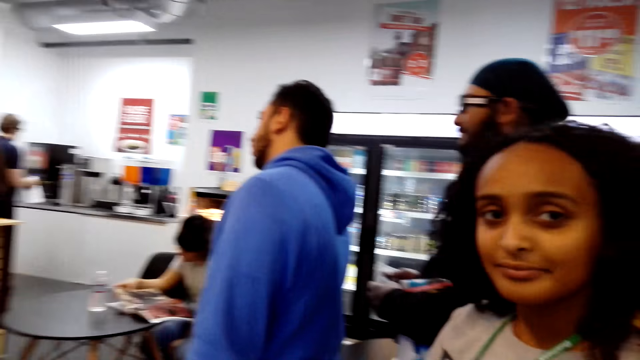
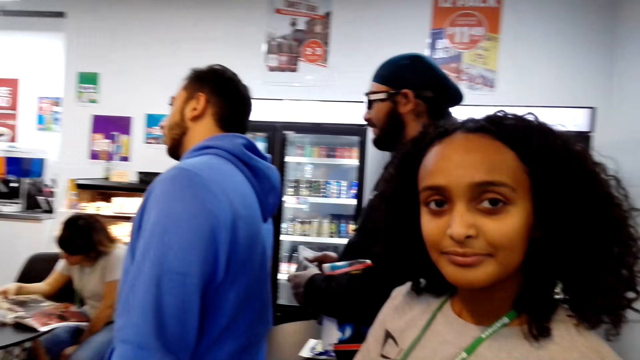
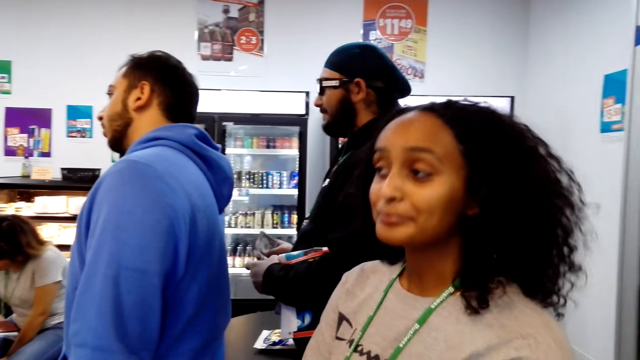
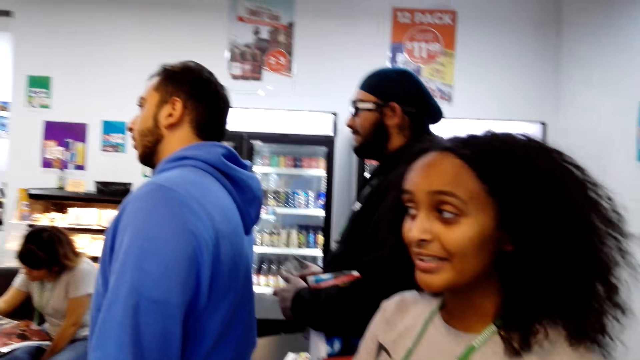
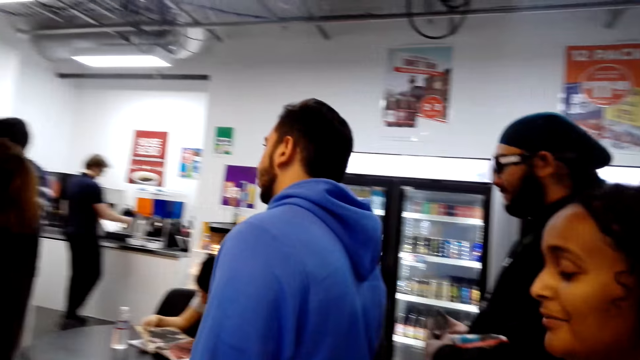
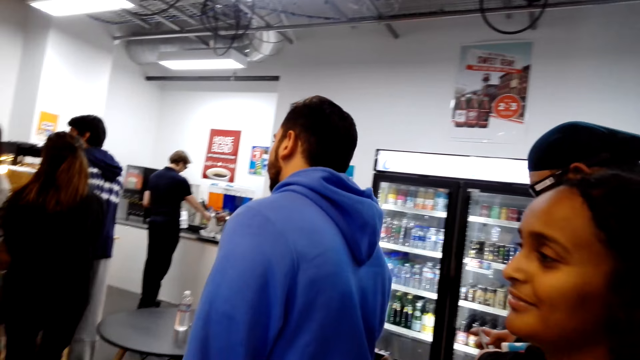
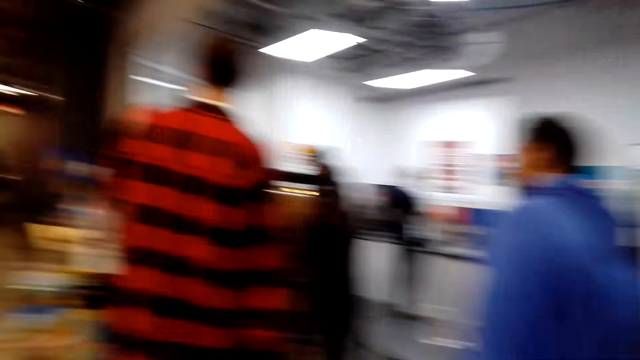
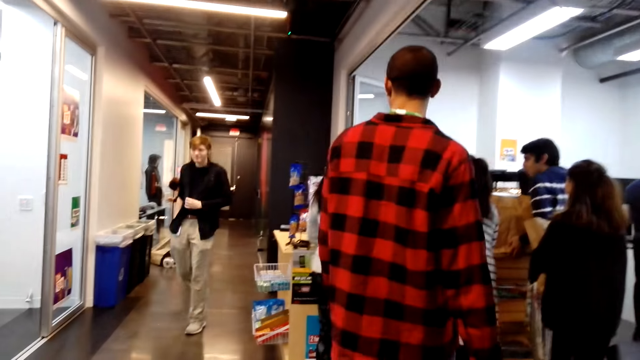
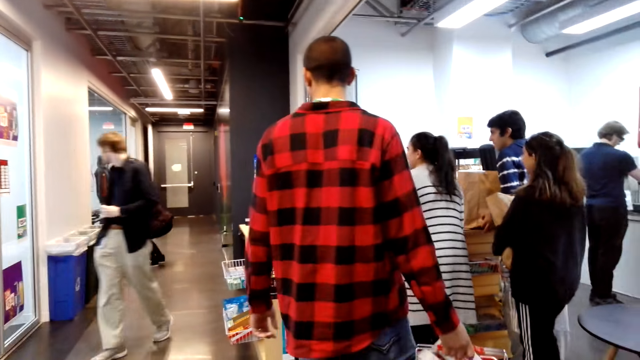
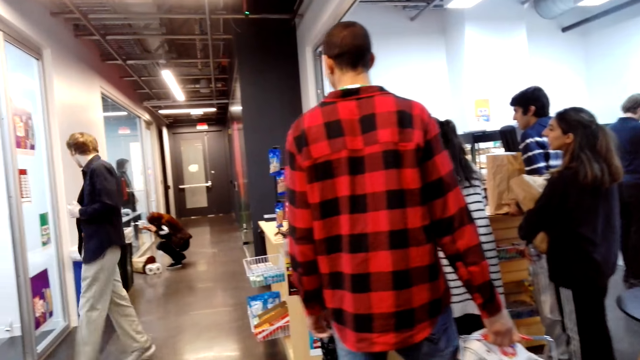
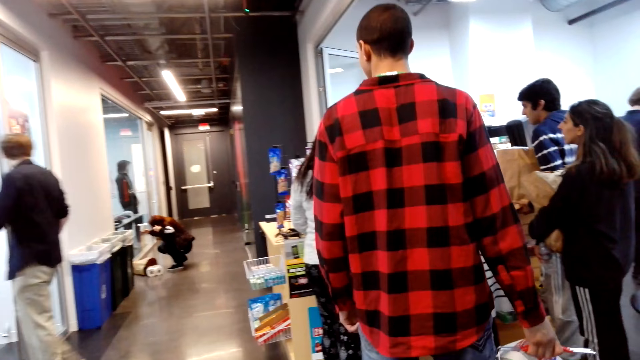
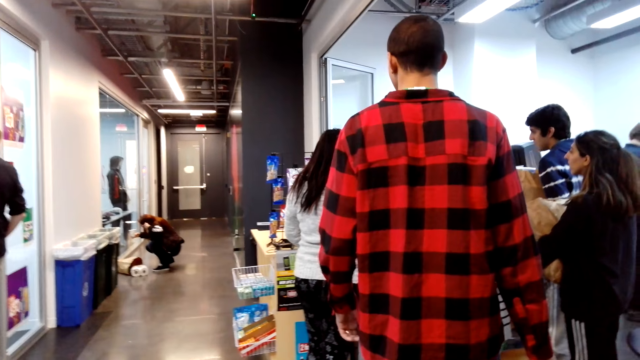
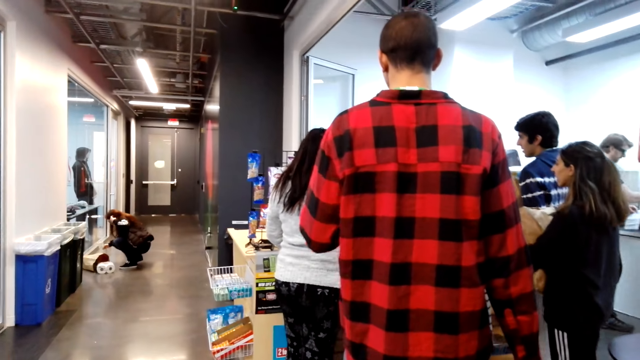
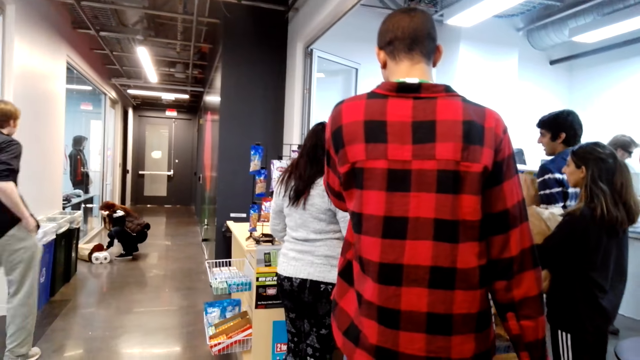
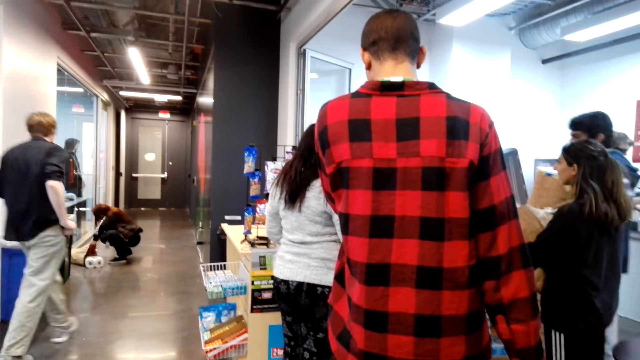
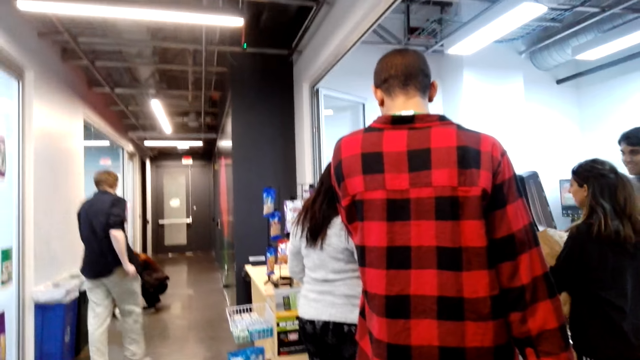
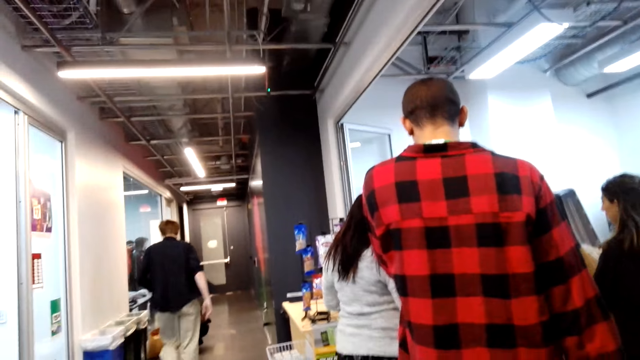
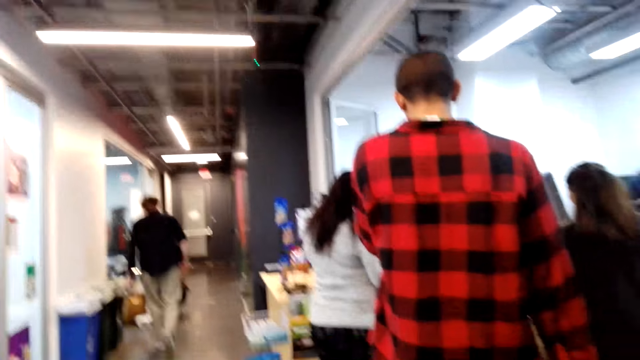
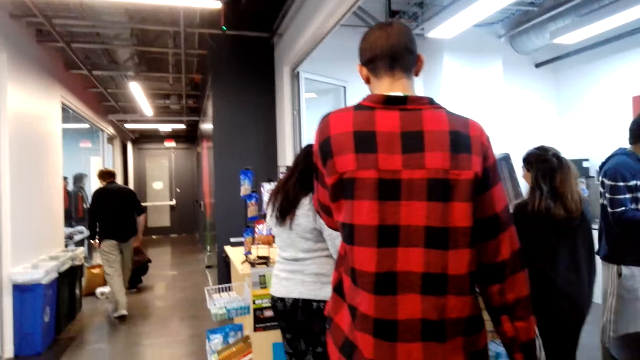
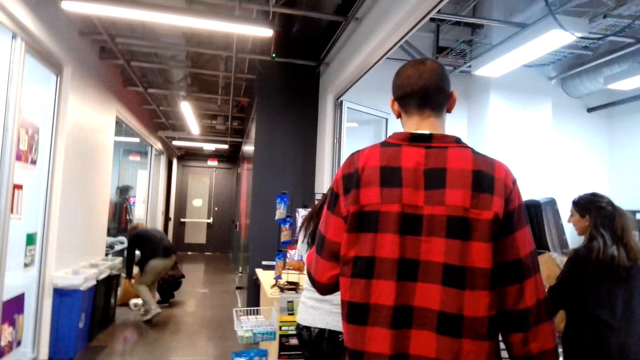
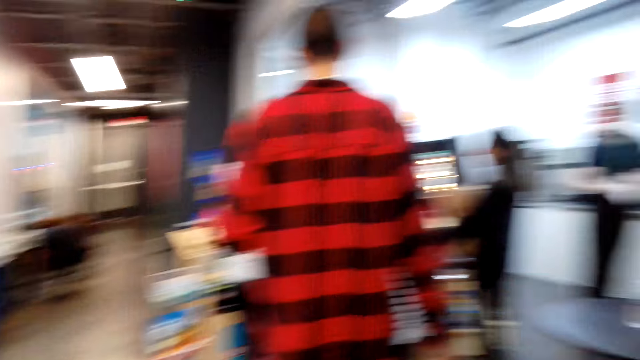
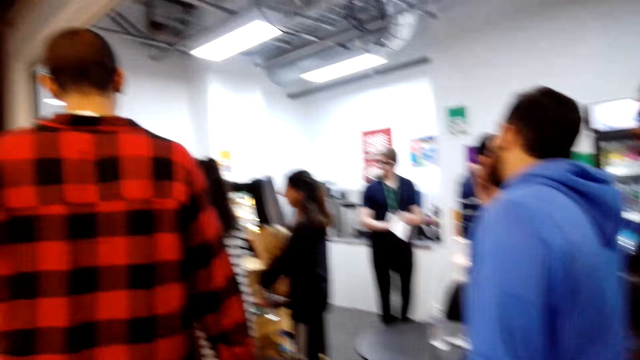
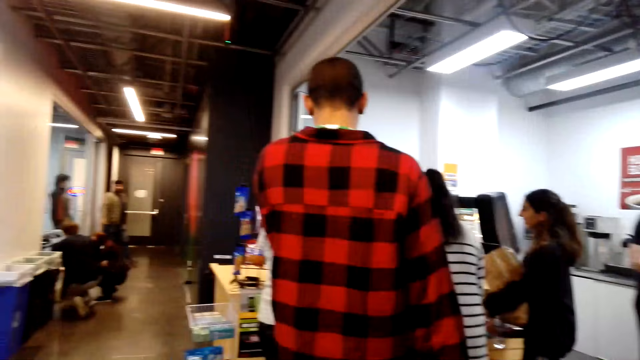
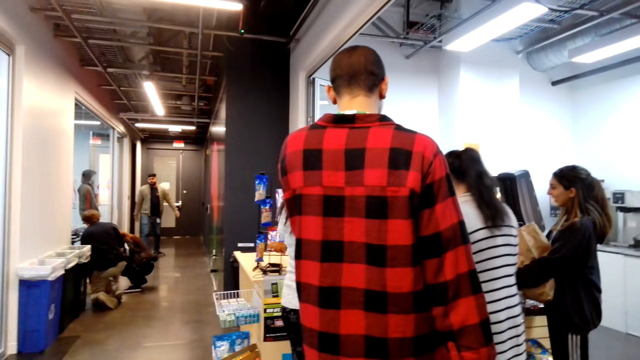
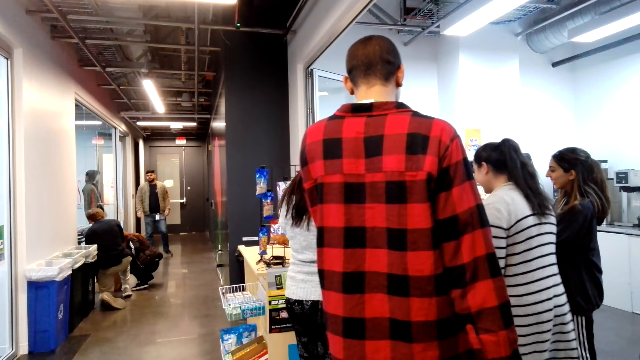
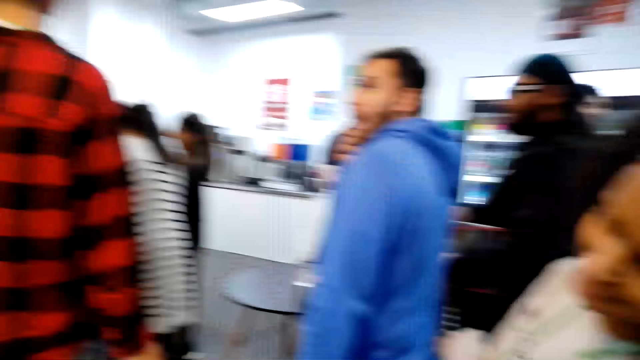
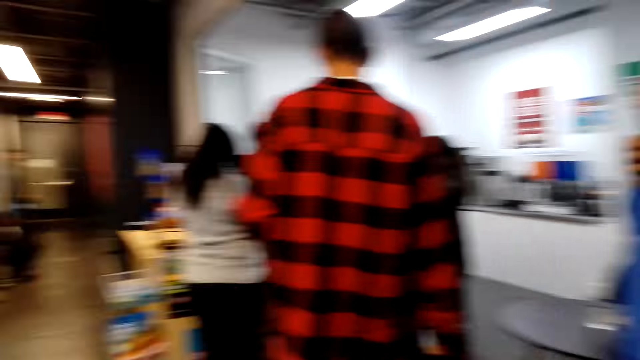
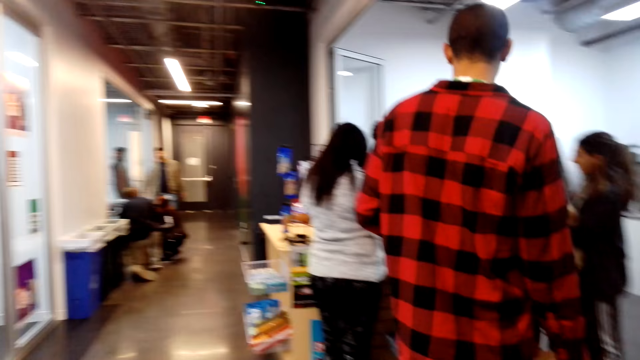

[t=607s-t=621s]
The camera wearer looks towards the entrance. A man walks around. A woman bends. The camera wearer looks around. They look around again and dialogue with a lady. The man bends next to the woman.

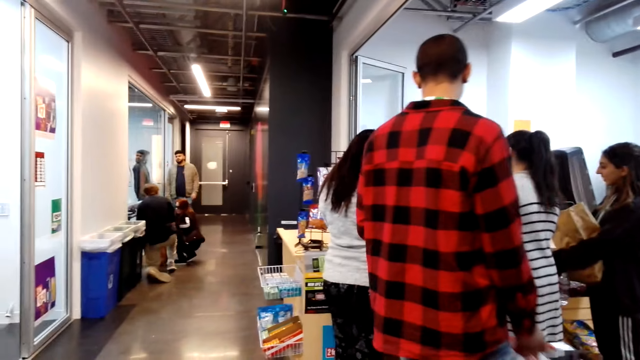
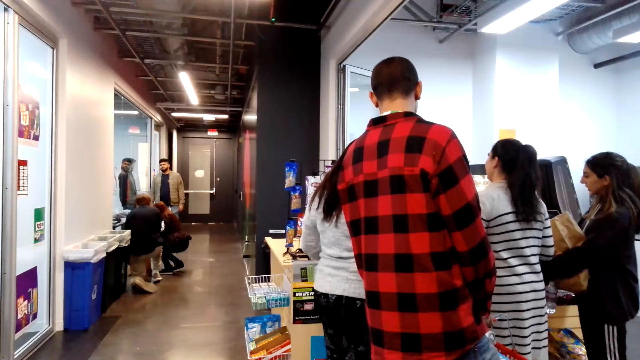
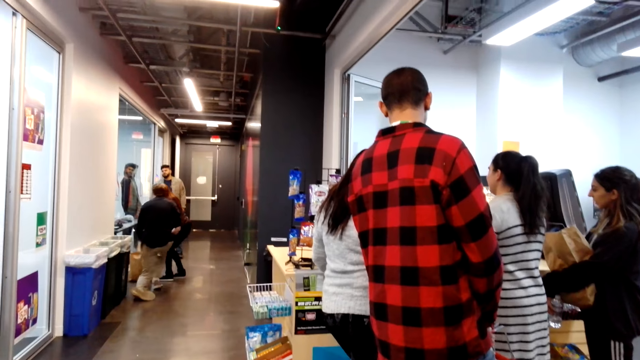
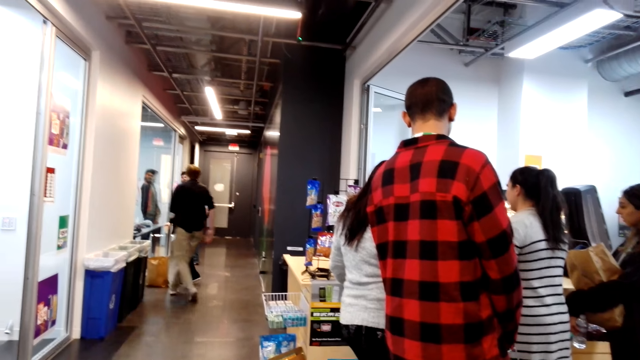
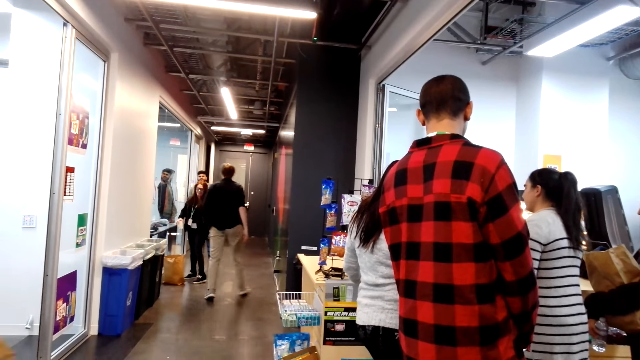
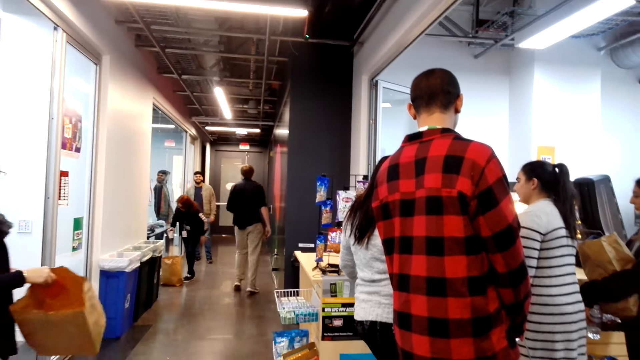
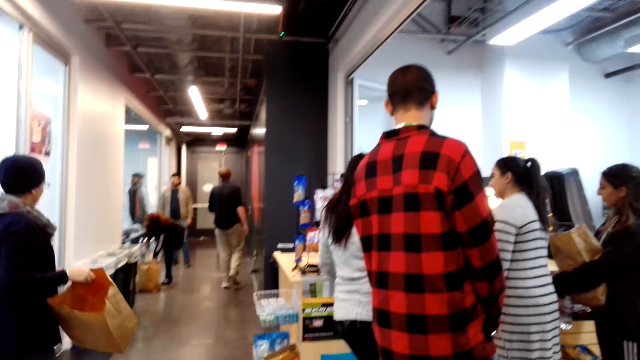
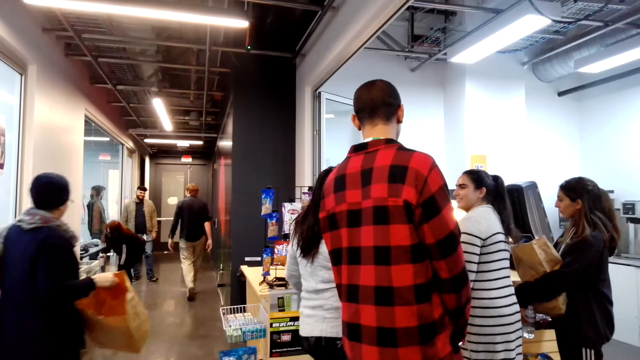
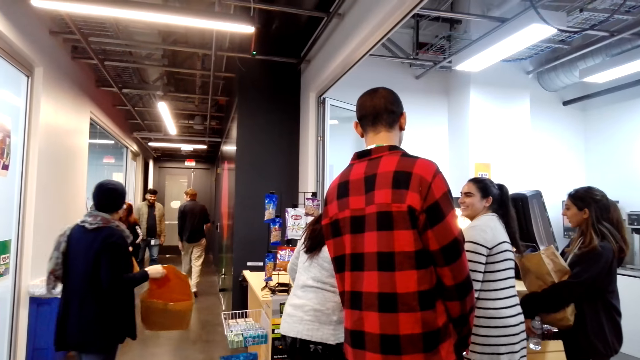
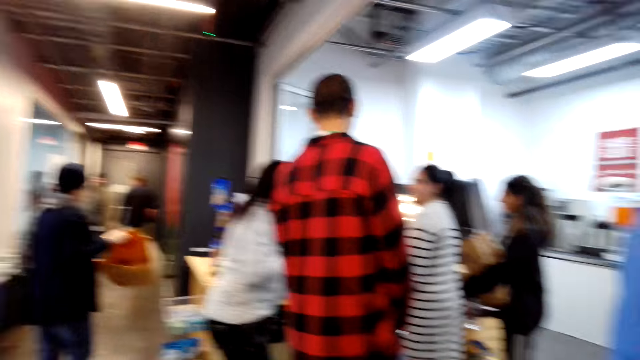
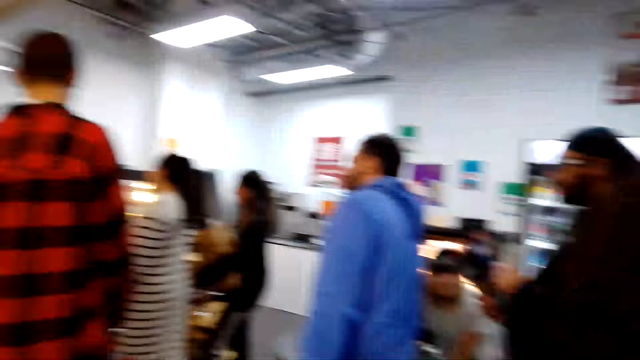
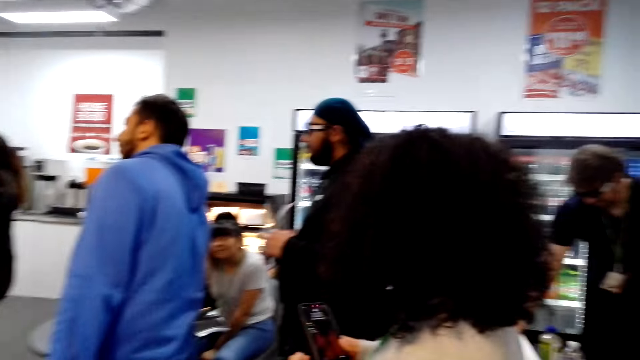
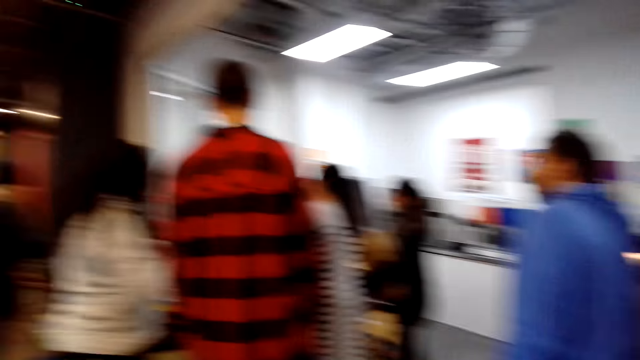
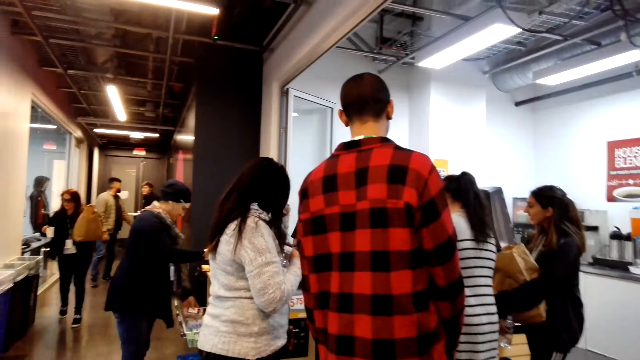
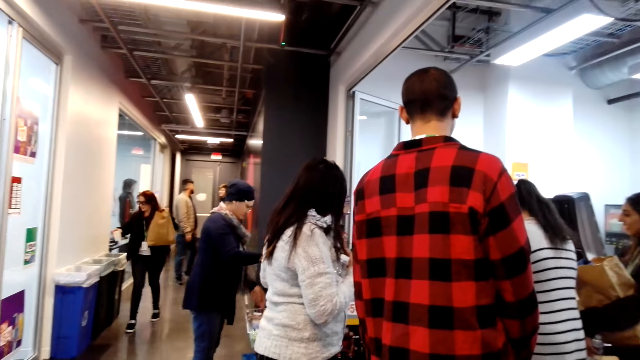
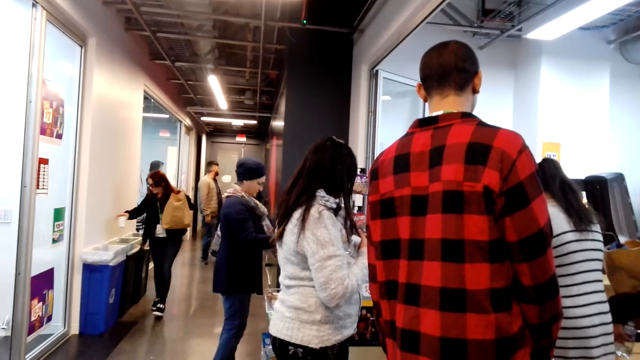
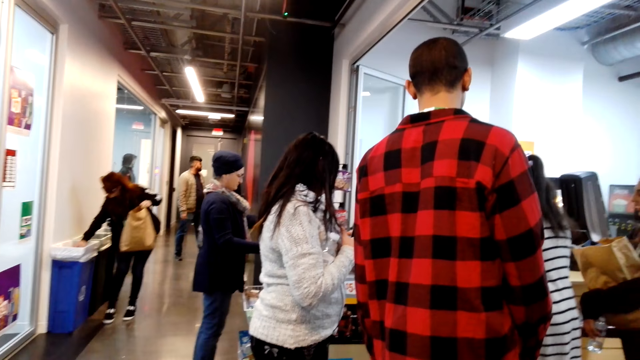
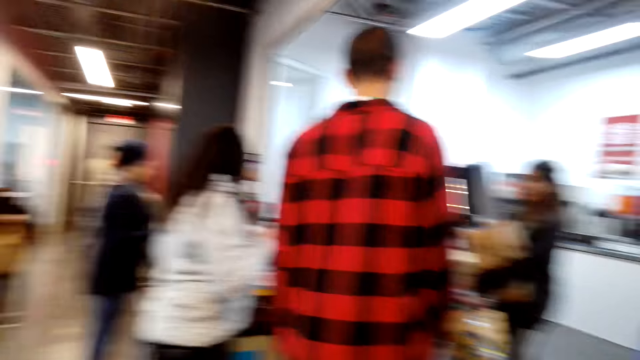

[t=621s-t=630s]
The camera wearer looks around.
